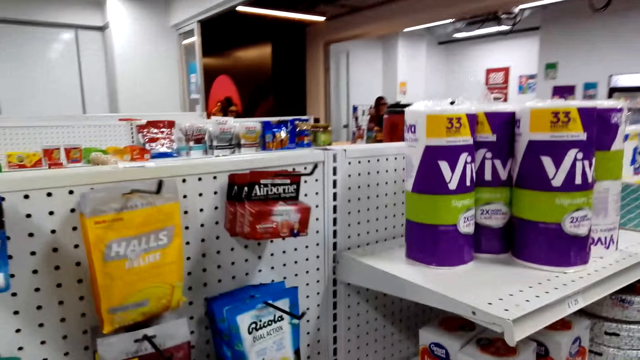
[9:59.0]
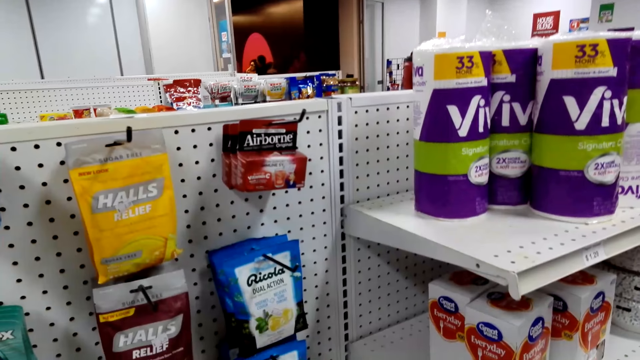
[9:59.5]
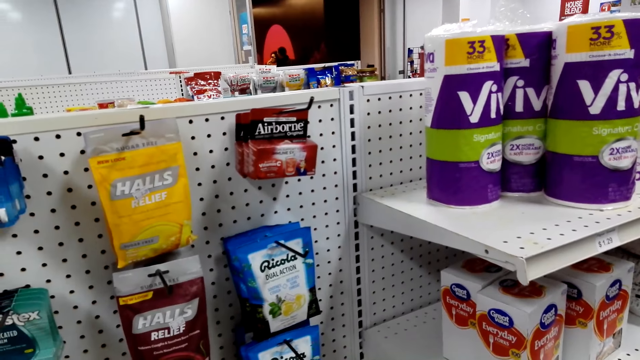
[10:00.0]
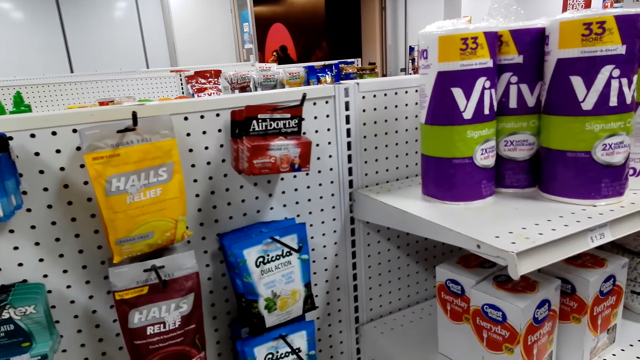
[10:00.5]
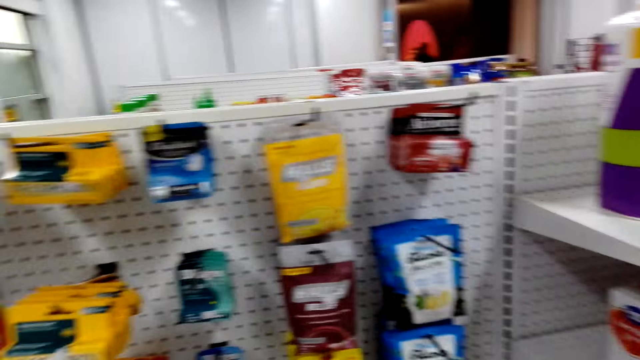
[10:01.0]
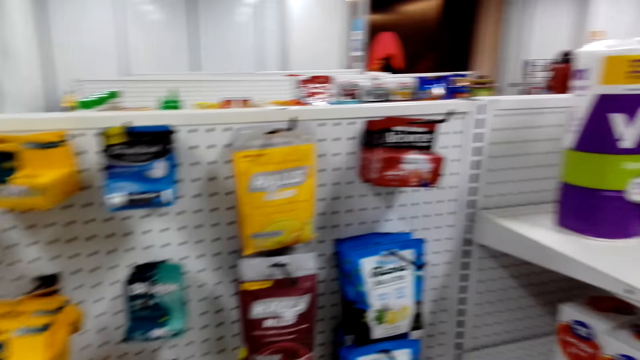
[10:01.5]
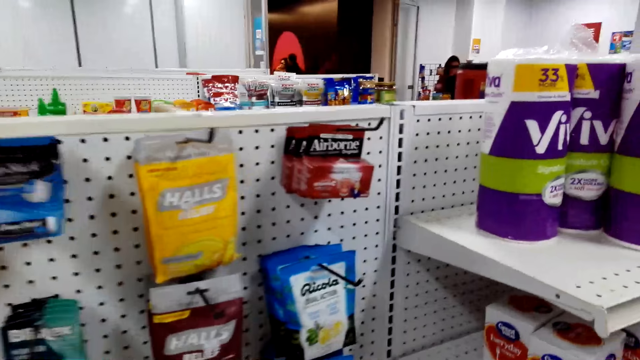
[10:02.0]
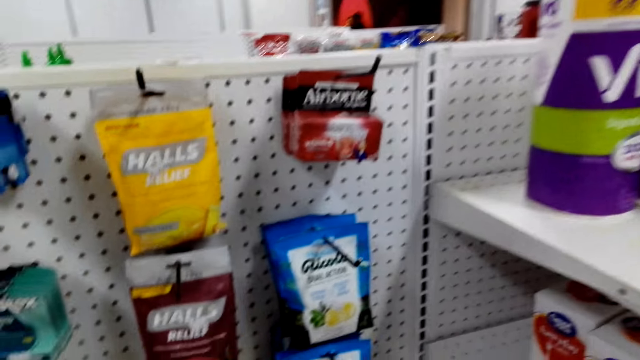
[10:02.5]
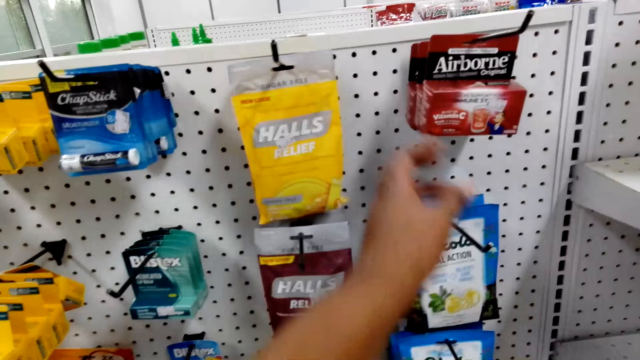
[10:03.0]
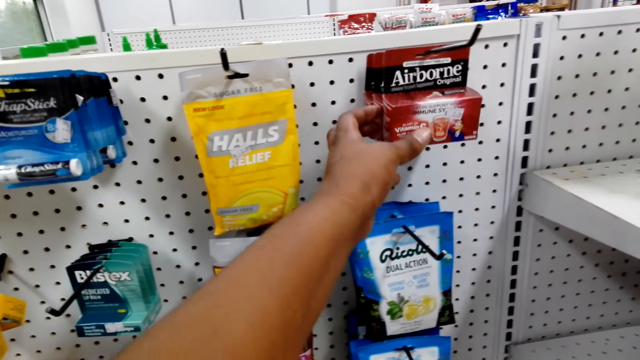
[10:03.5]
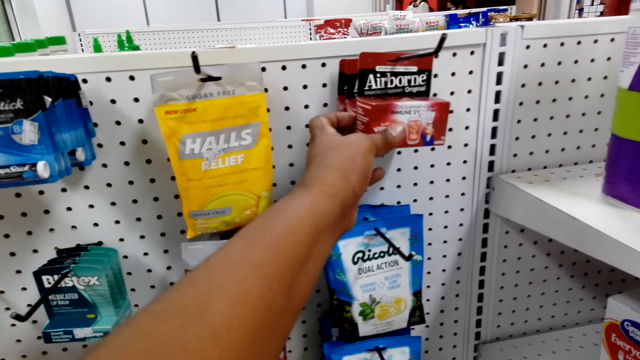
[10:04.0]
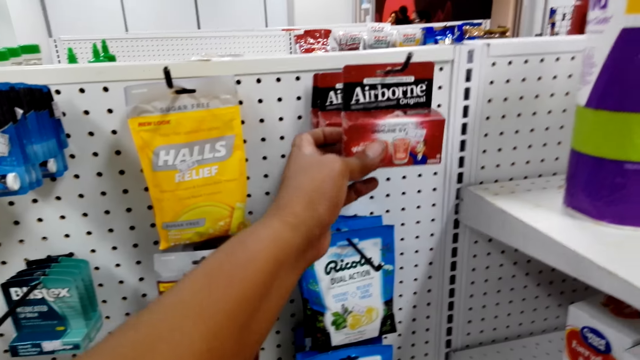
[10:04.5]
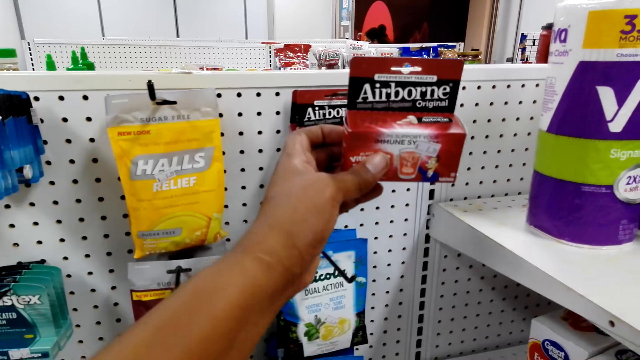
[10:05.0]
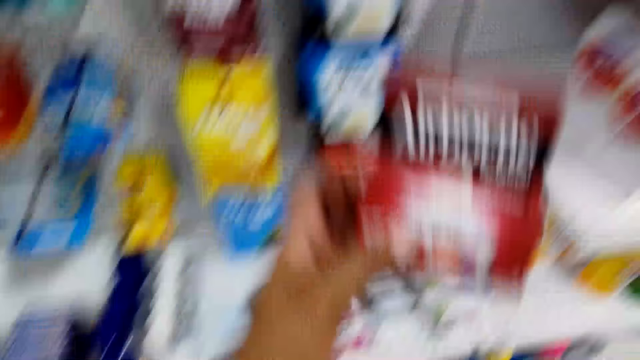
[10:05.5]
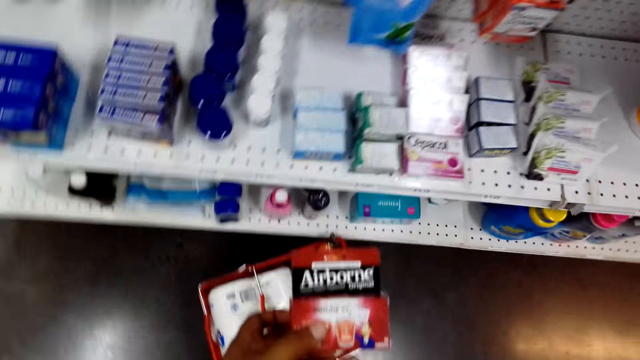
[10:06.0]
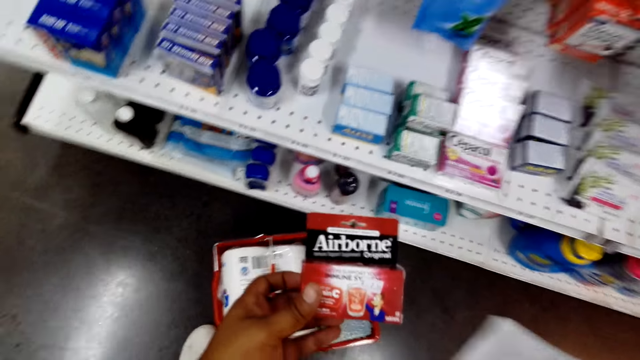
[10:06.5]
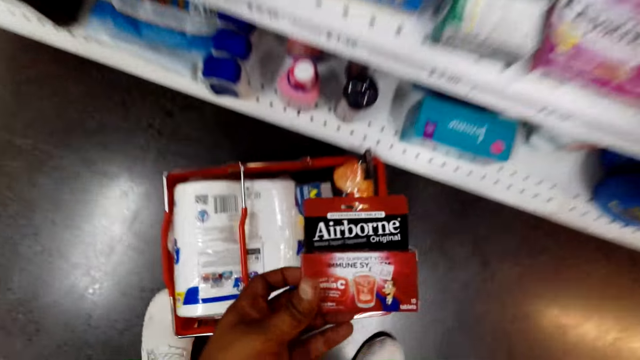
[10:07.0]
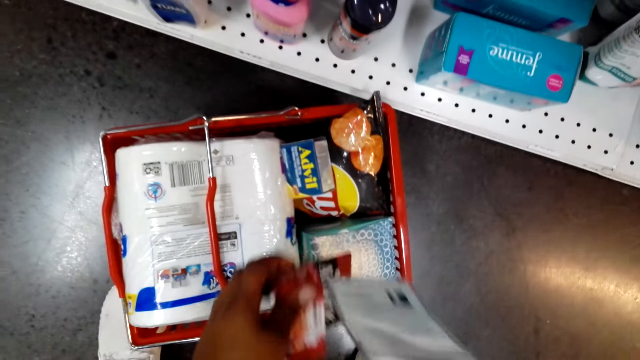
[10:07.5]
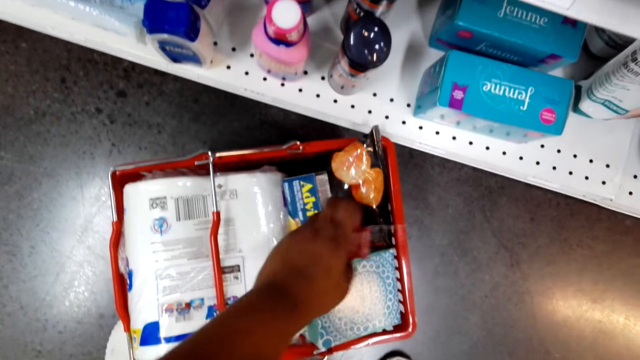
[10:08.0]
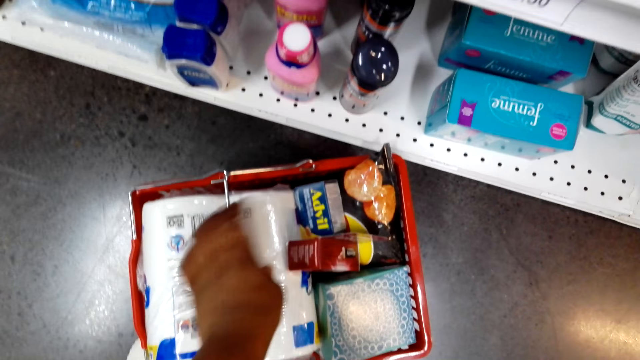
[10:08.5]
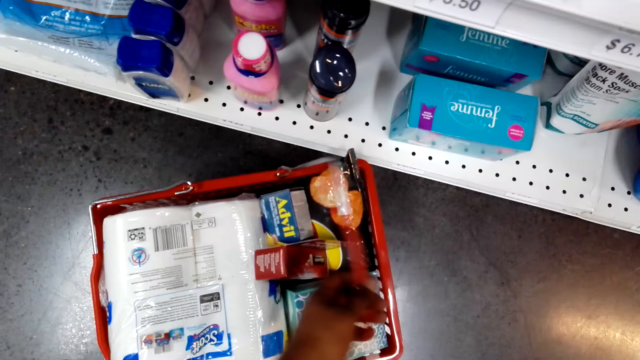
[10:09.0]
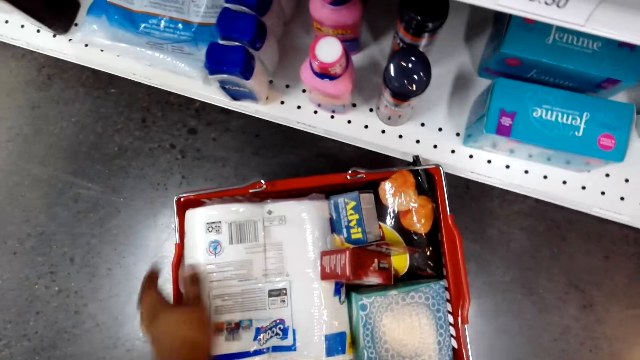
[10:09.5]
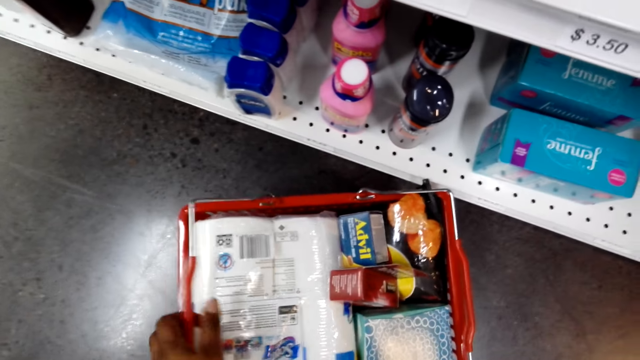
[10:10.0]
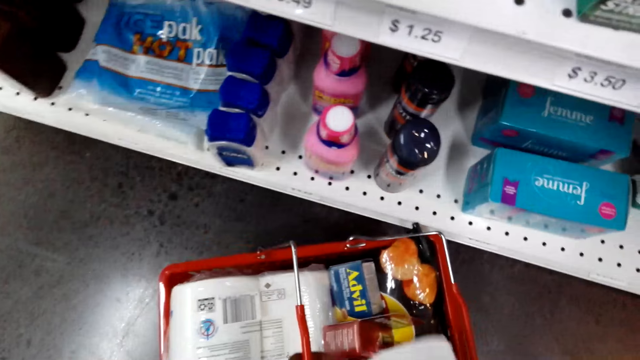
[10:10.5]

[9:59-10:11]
The camera wearer looks at hanging medicines. They pick up a hanging packet of medicine. They put the packet of medicine in the shopping basket.

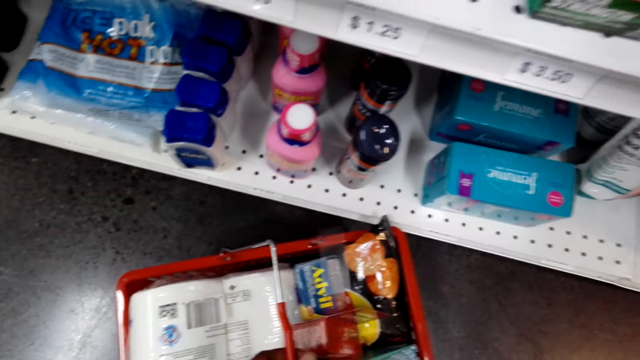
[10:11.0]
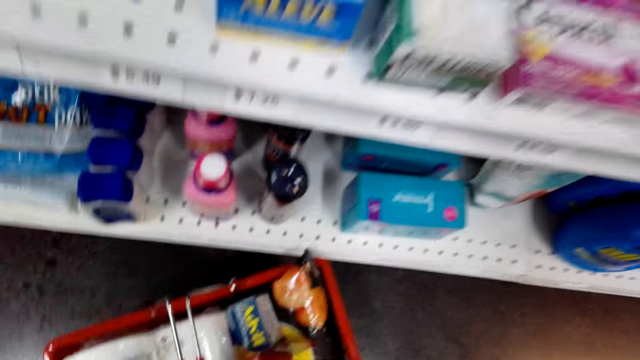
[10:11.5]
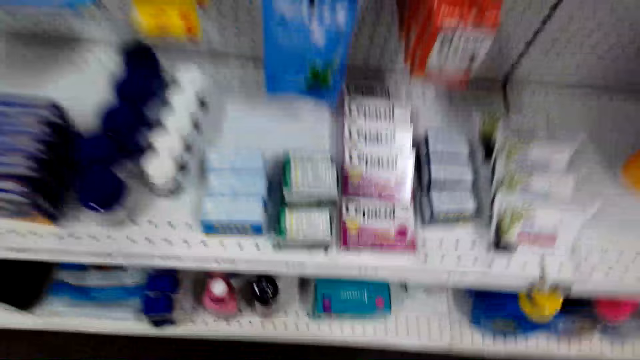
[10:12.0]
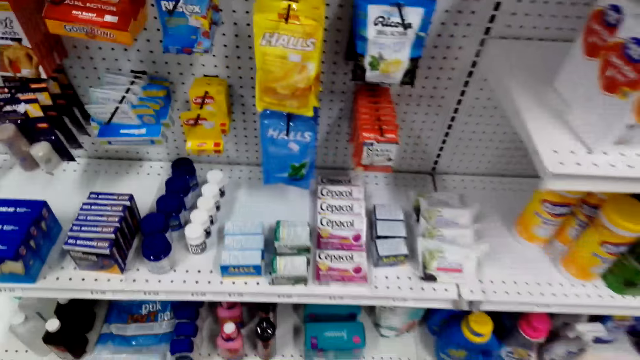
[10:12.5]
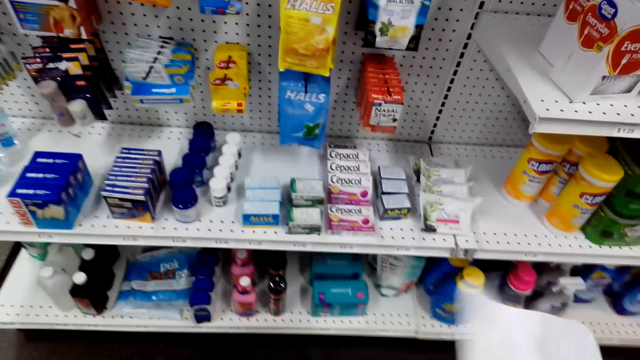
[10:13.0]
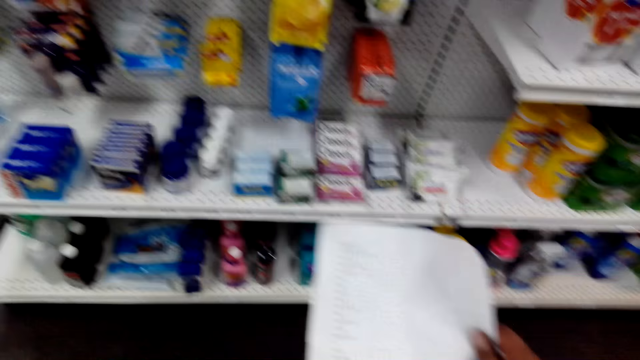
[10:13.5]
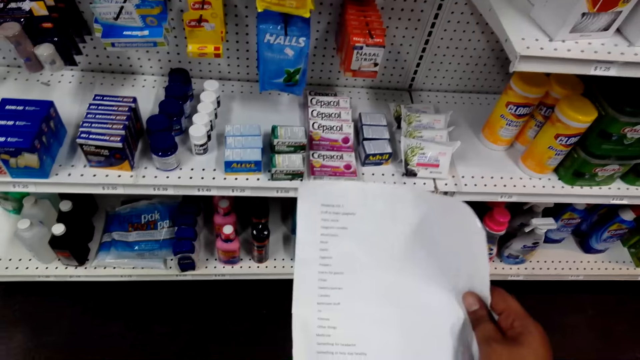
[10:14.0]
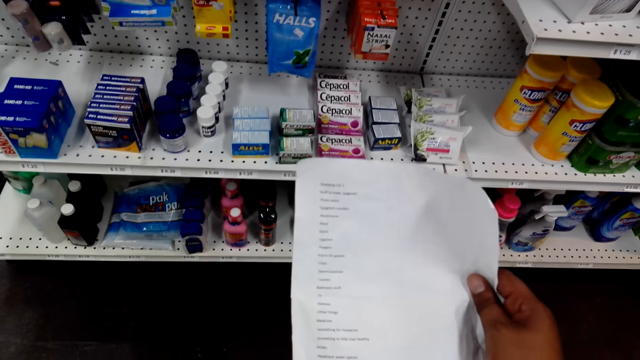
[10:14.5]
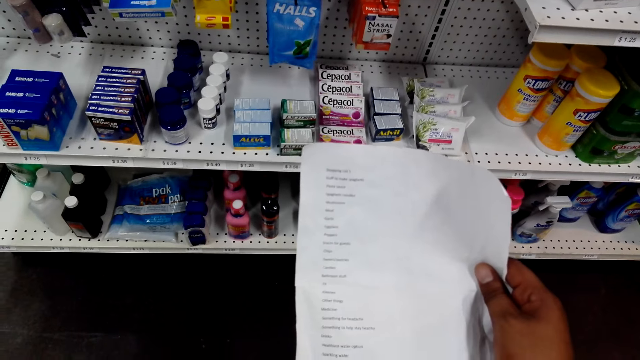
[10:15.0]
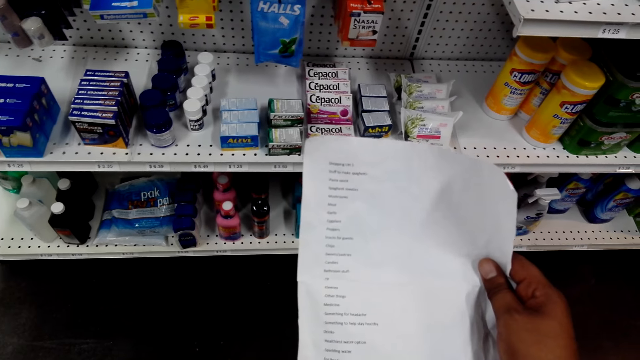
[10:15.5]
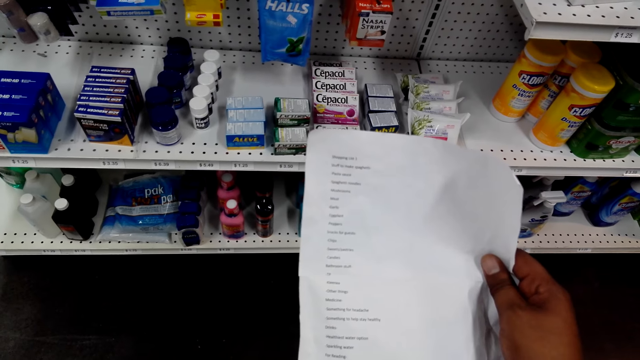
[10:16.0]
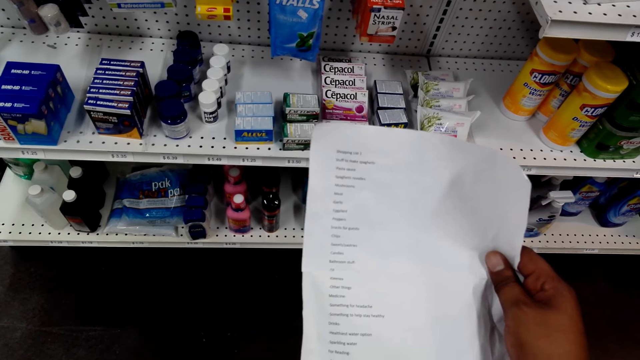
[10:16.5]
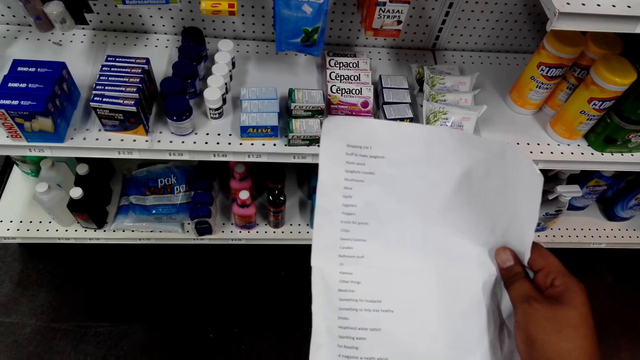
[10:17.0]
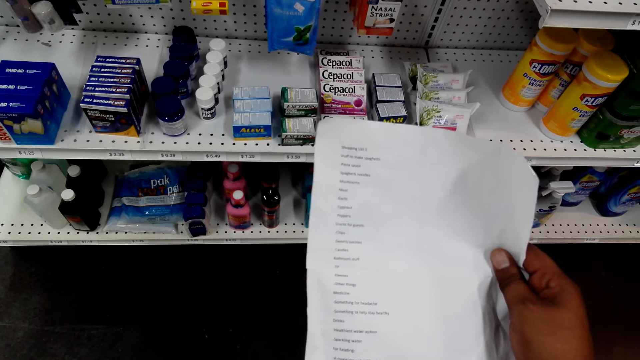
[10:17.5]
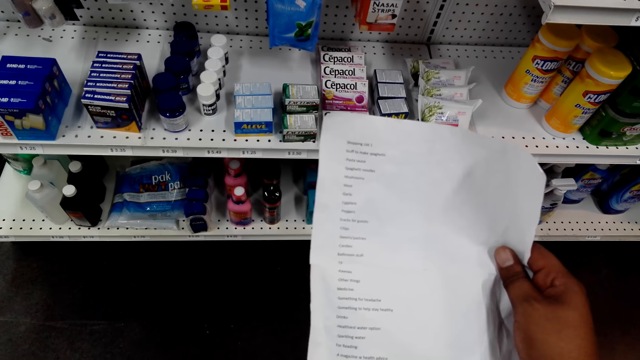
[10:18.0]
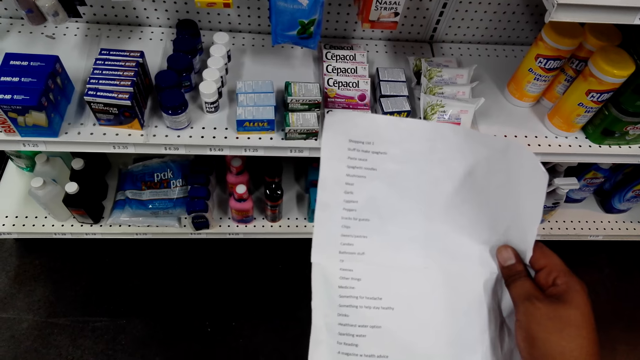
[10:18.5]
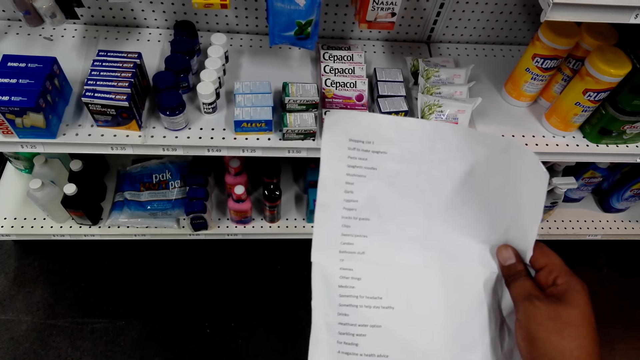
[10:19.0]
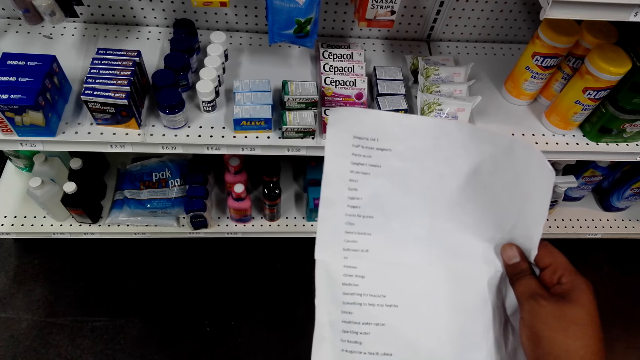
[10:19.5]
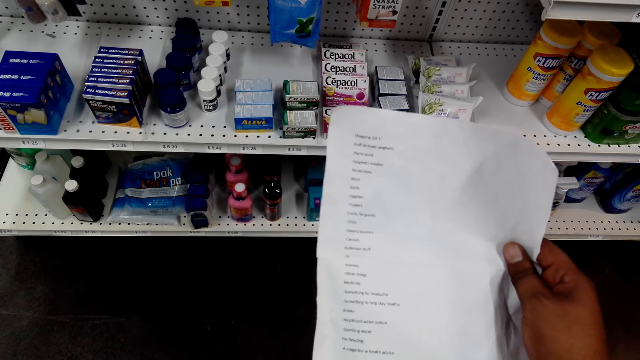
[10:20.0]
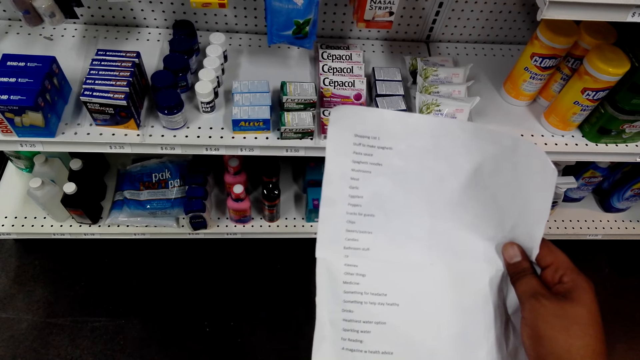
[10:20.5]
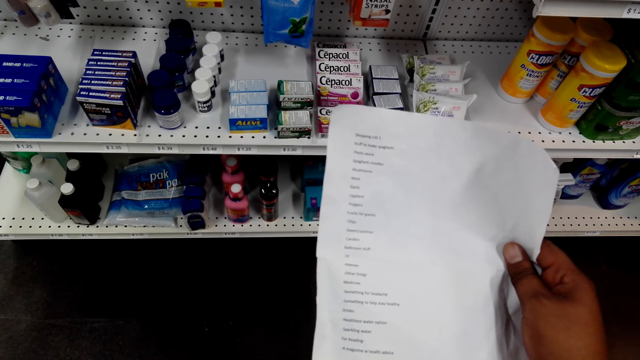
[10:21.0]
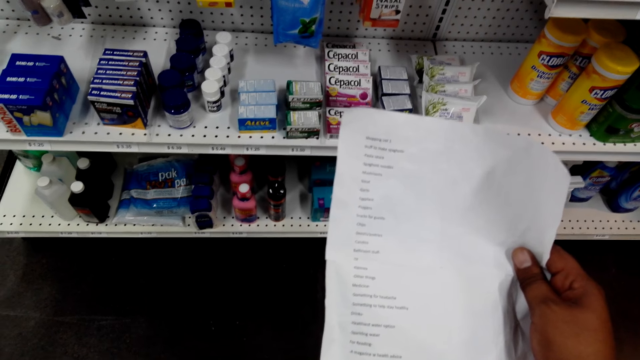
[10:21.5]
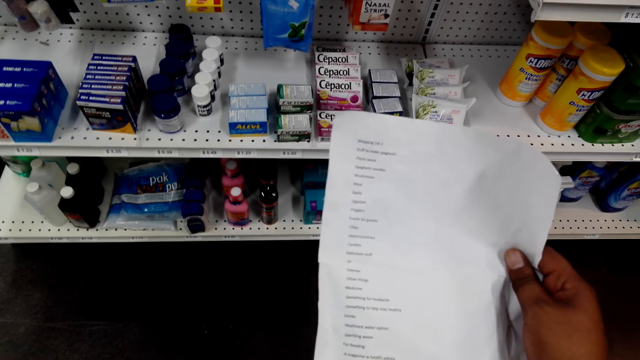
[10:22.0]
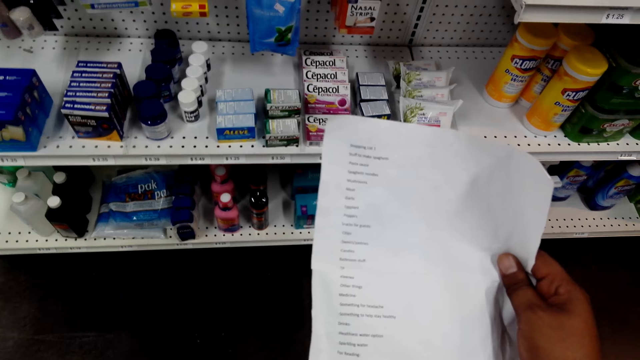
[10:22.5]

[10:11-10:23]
The camera wearer puts the shopping basket handles together. They lift up the shopping basket and stand up. They read through the shopping list.
